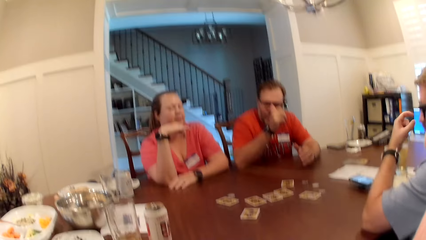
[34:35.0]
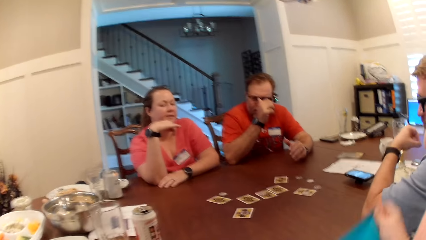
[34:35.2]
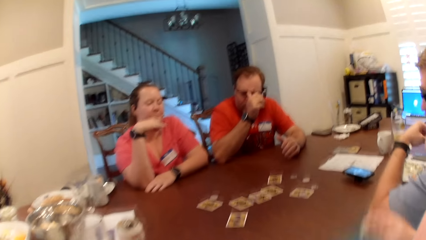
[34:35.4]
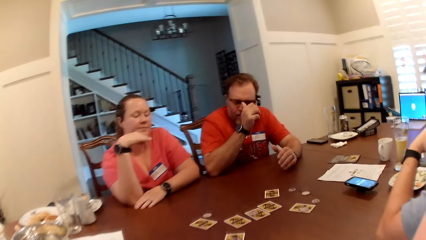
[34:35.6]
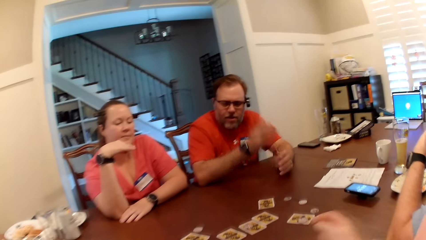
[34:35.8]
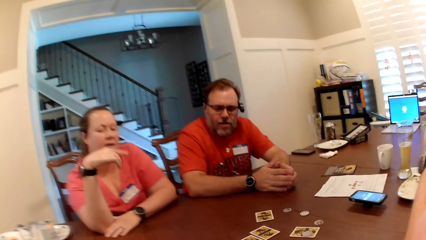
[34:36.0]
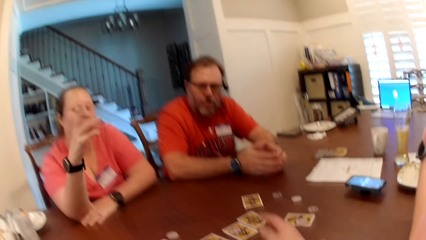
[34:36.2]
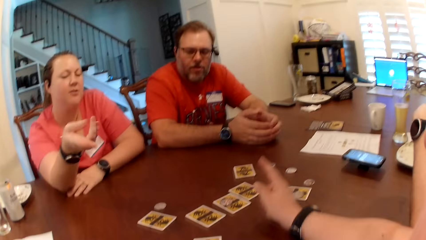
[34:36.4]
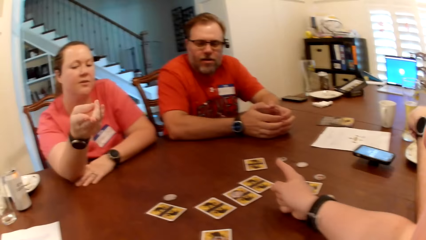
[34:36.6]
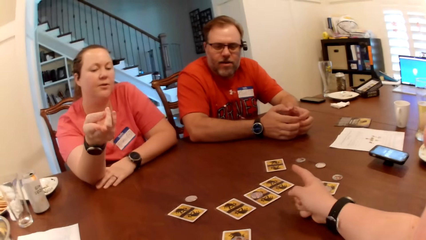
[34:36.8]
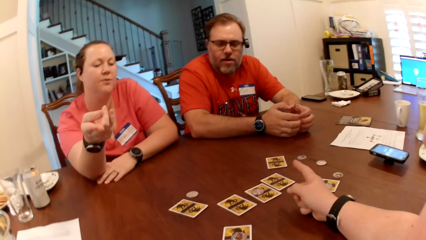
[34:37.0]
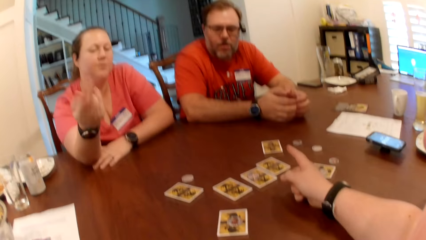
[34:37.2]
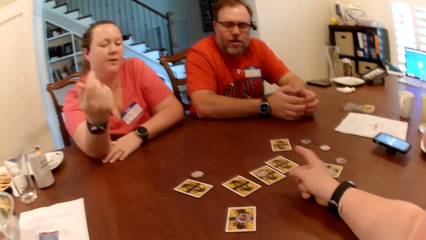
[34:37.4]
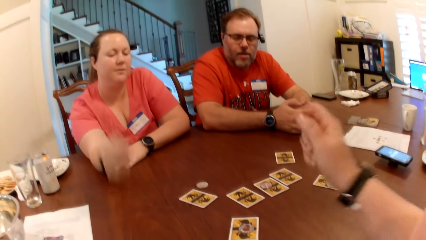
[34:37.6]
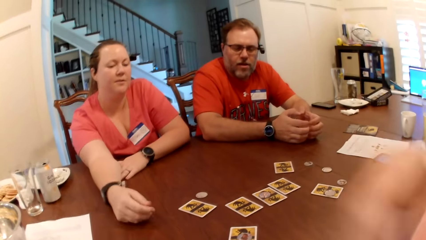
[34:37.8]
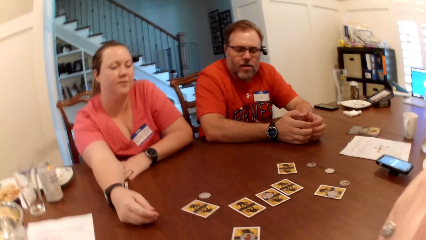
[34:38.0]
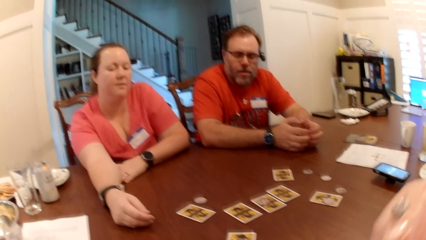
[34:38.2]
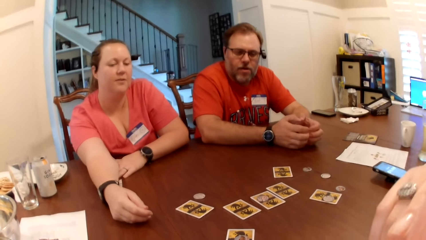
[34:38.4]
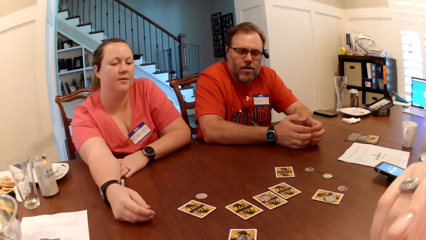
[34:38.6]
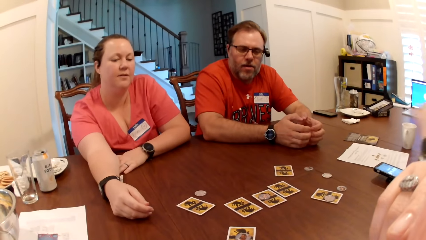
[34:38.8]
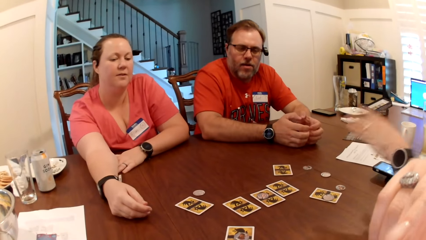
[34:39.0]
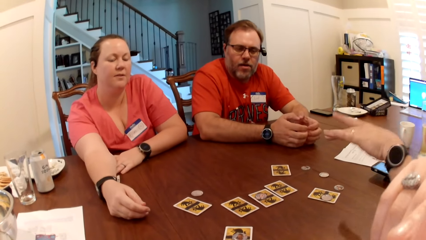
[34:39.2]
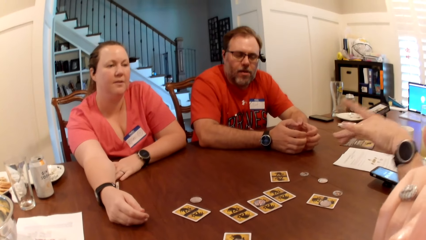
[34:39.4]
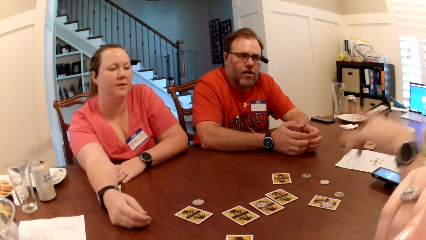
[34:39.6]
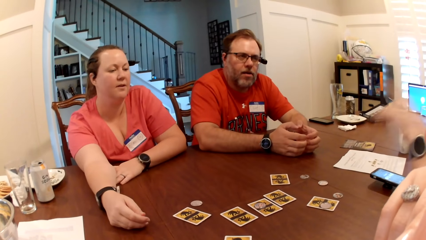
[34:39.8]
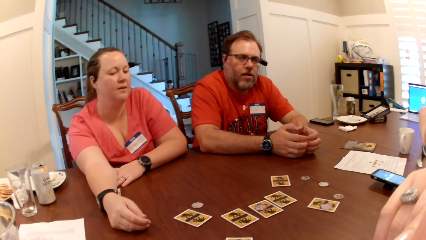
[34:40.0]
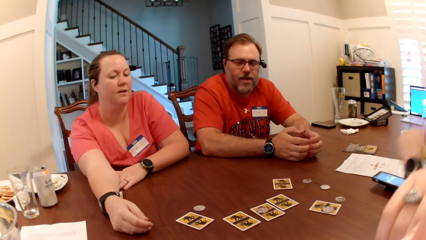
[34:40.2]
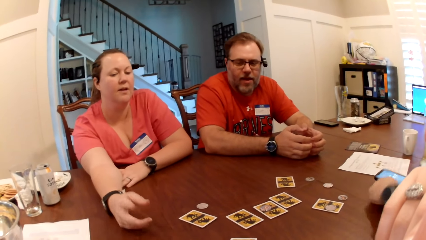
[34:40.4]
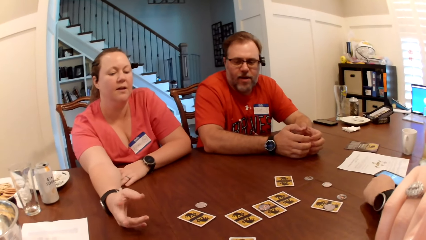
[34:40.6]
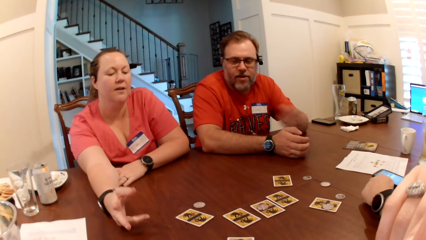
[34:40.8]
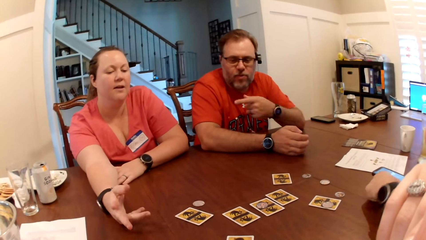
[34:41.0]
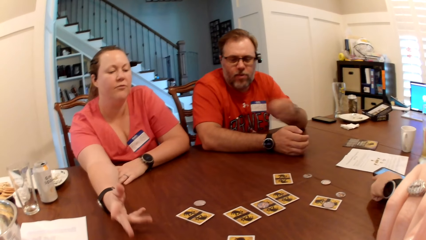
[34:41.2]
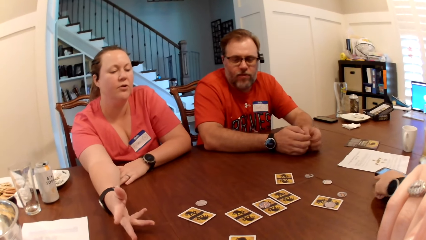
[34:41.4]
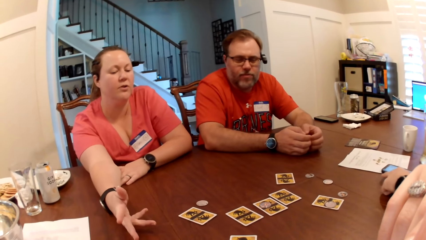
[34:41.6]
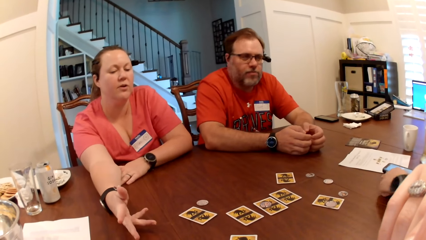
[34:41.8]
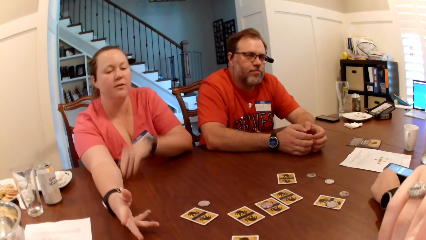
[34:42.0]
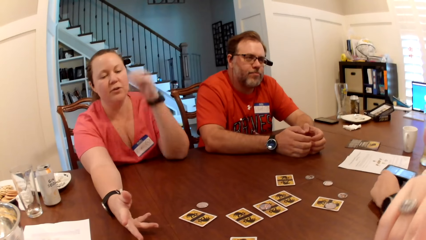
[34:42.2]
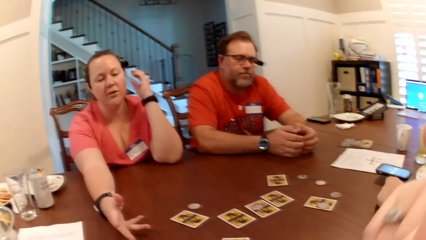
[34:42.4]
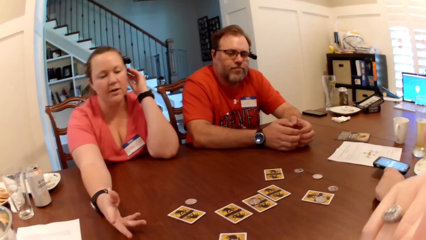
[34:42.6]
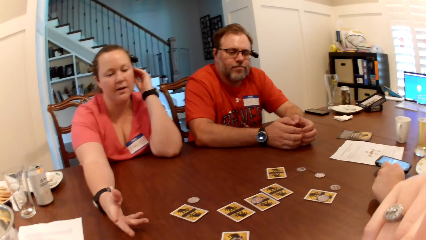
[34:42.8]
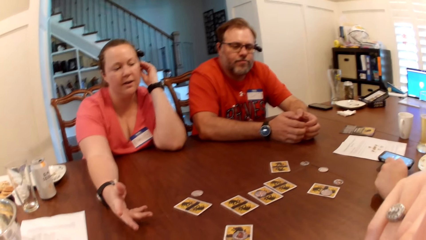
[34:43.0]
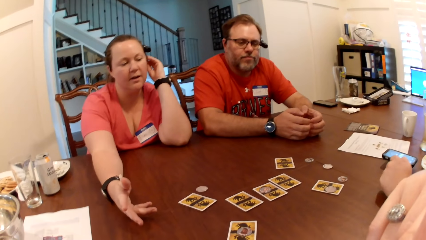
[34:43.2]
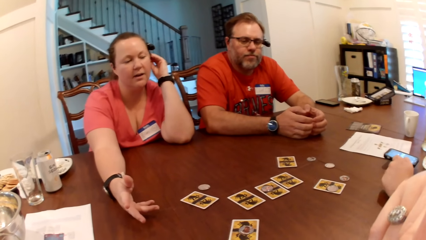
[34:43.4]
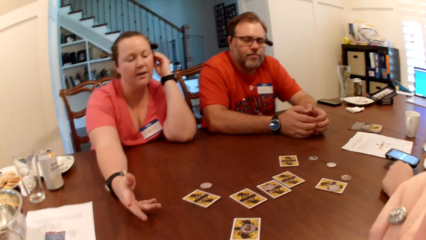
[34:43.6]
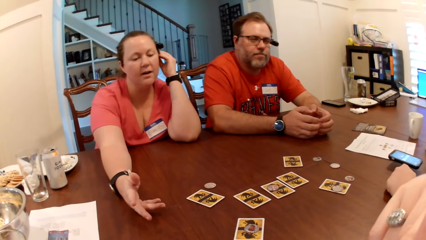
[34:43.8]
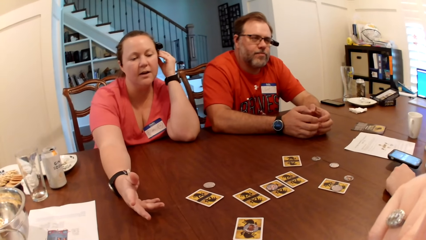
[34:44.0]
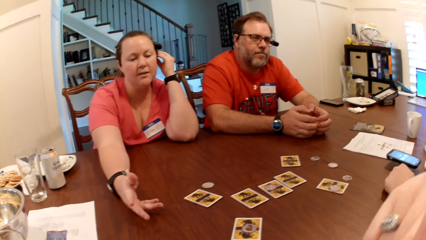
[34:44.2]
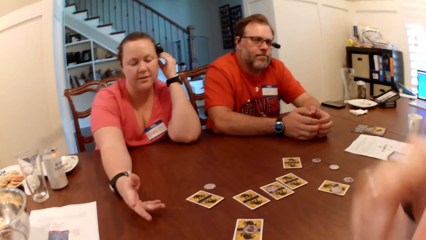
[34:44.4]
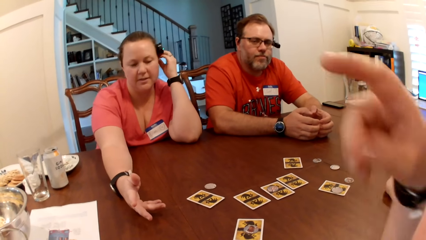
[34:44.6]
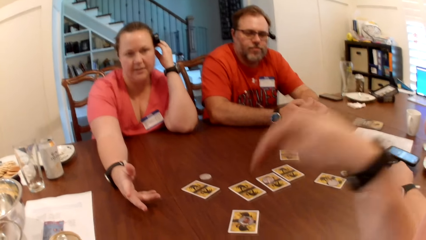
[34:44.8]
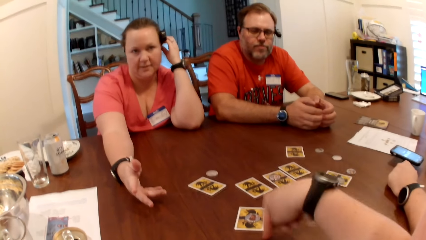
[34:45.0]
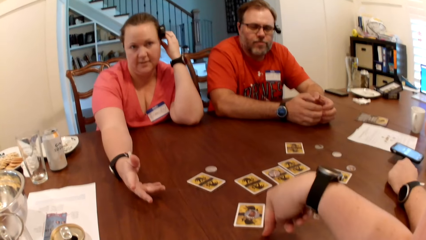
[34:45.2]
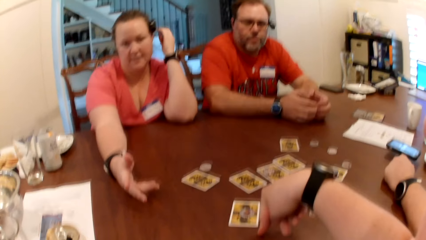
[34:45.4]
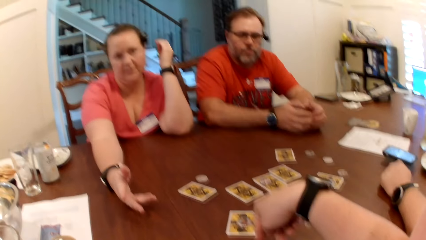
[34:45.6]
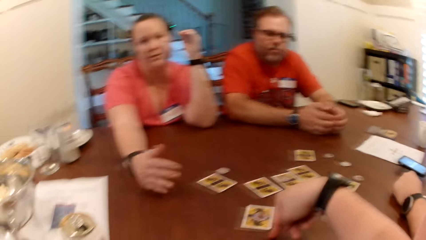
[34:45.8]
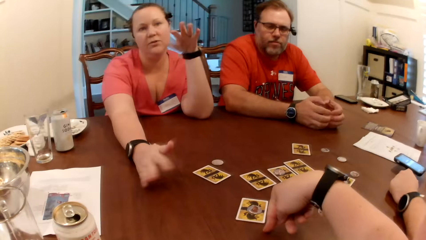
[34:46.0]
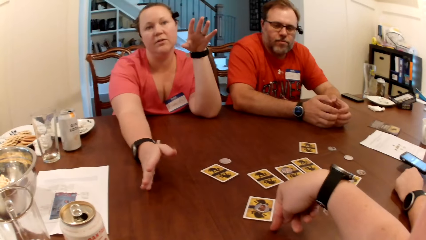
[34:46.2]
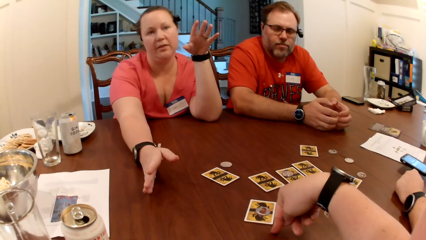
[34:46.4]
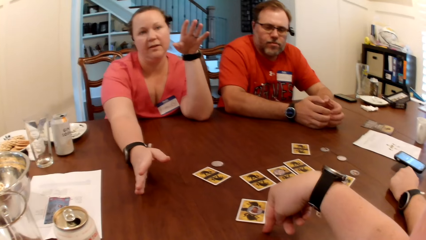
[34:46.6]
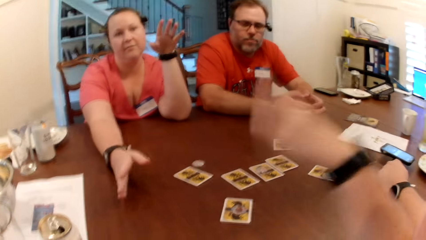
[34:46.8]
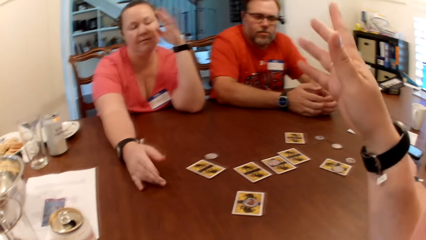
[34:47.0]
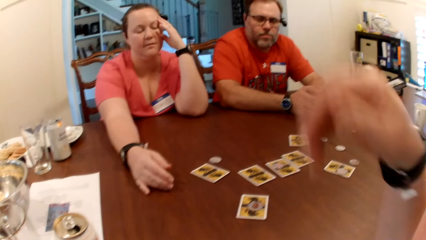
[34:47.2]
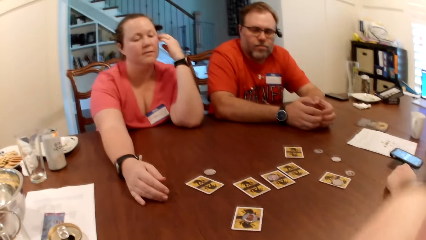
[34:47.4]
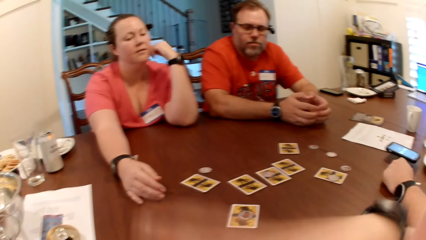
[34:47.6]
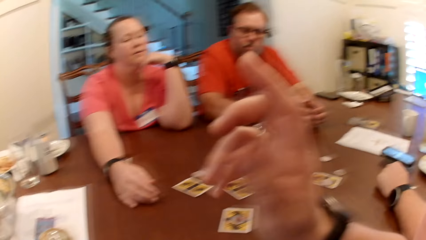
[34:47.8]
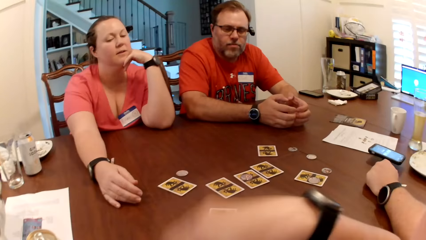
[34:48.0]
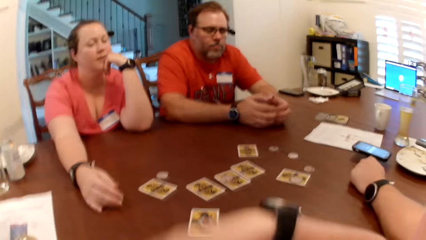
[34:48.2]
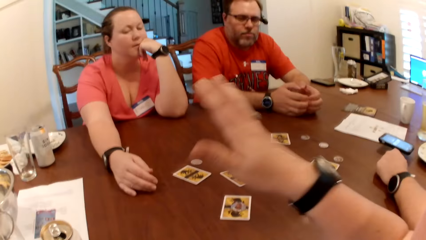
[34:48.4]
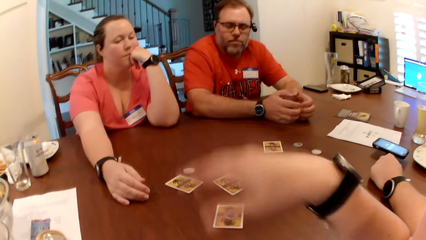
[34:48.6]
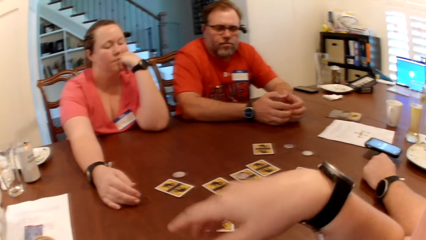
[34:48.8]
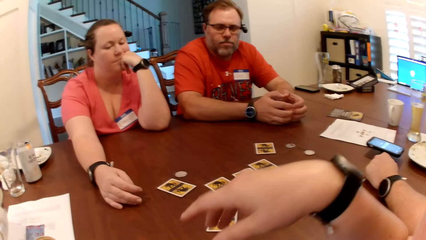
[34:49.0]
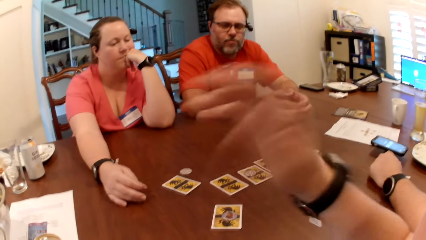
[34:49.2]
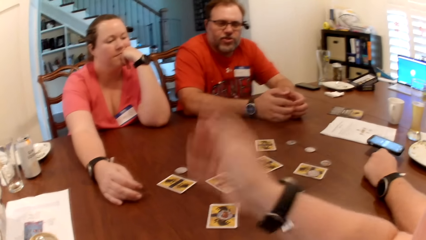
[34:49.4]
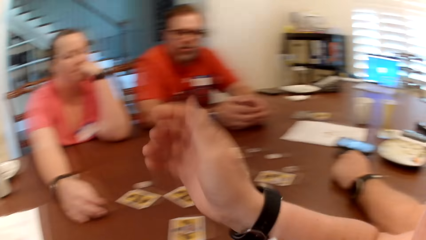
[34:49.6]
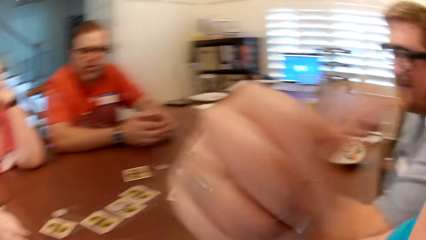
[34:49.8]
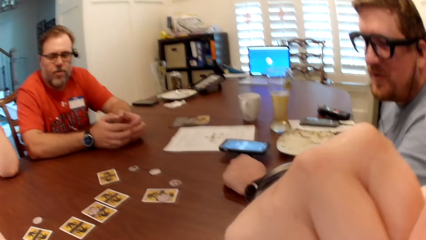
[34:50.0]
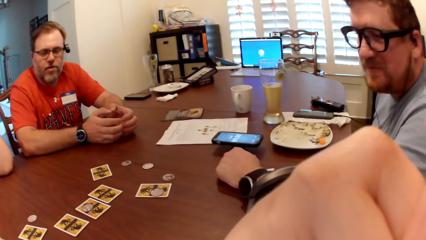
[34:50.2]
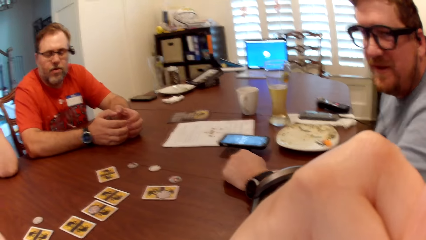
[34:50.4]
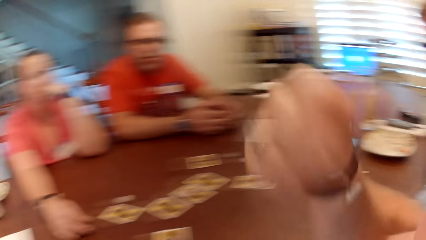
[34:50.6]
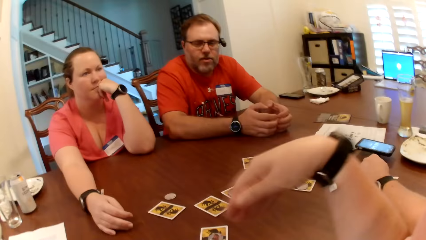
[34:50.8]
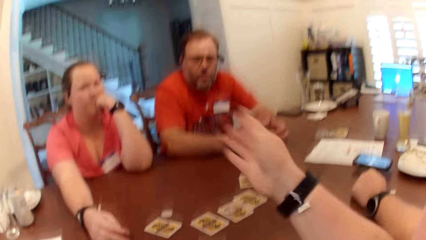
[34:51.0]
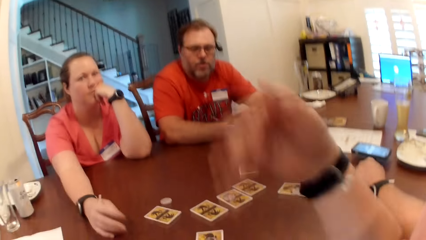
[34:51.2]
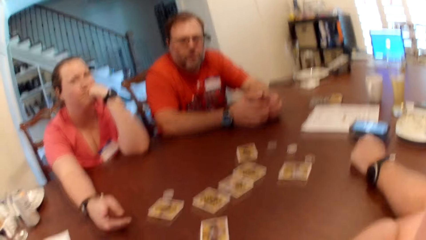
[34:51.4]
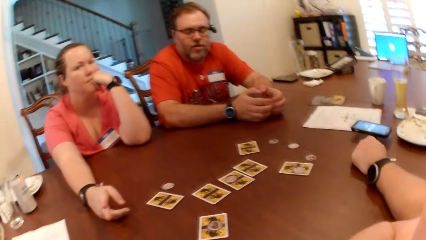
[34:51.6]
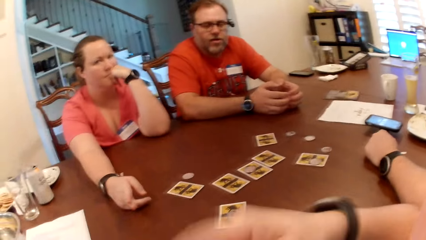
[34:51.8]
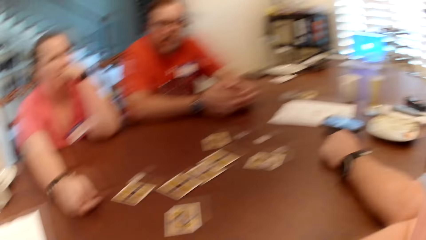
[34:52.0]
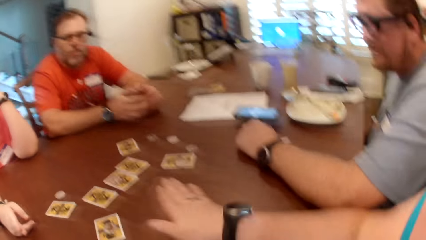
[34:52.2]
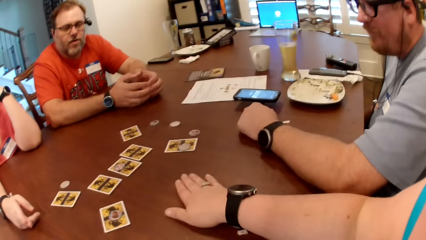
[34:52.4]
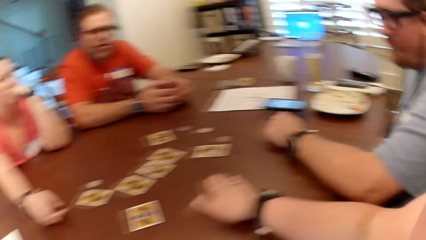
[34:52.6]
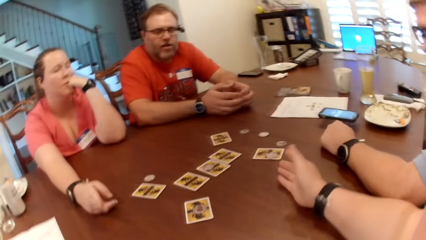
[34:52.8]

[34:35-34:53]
The camera wearer converses with a lady. A man adjusts his eyeglasses with his left hand. The camera wearer points with her right hand. A woman touches her ear with her left hand. The camera wearer converses with the lady. The lady converses to the camera wearer. The camera wearer makes gestures with her right hand. The man converses to the camera wearer. The camera wearer converses with the lady.
